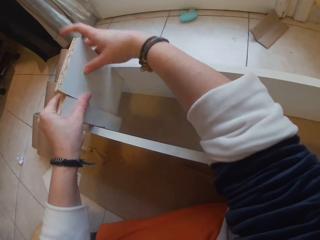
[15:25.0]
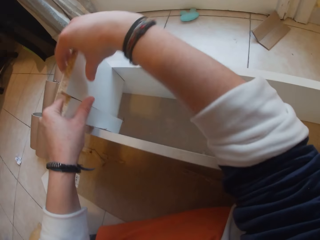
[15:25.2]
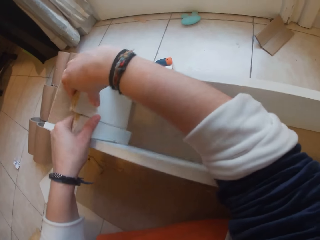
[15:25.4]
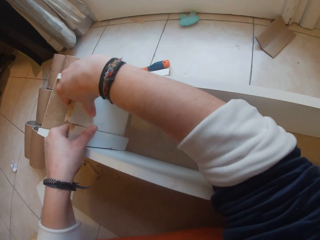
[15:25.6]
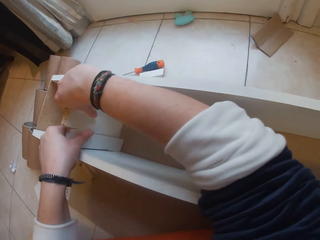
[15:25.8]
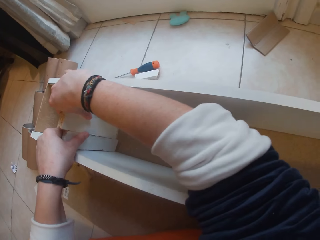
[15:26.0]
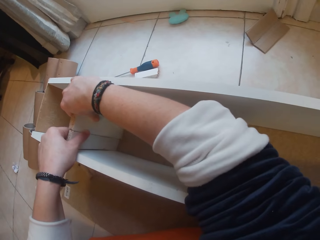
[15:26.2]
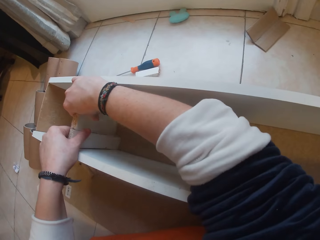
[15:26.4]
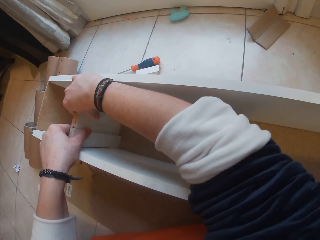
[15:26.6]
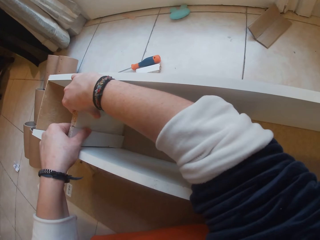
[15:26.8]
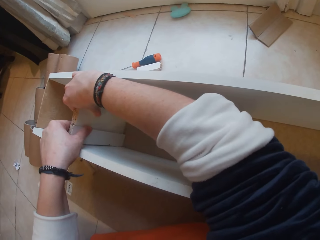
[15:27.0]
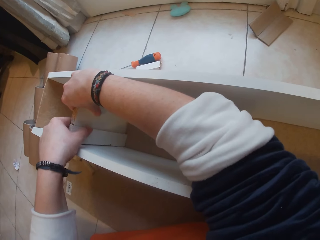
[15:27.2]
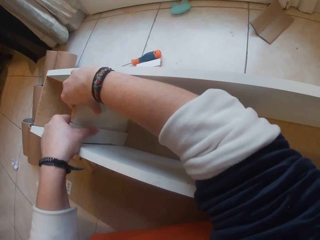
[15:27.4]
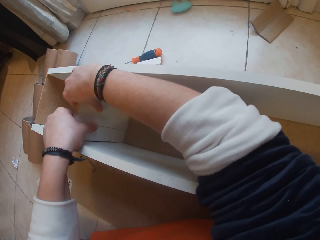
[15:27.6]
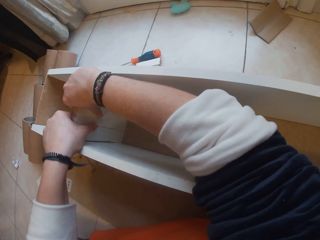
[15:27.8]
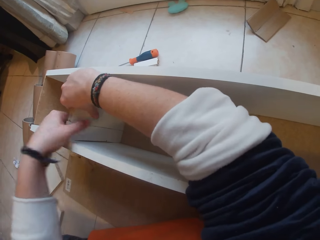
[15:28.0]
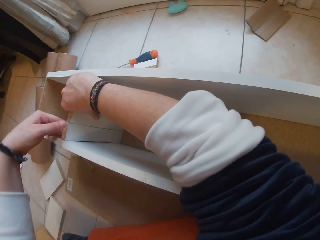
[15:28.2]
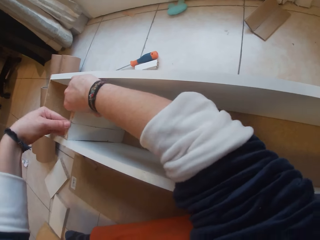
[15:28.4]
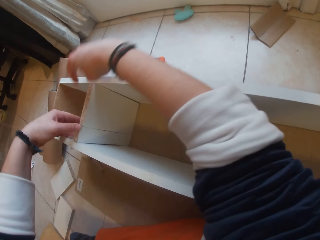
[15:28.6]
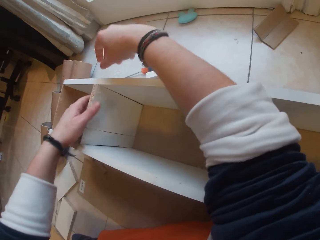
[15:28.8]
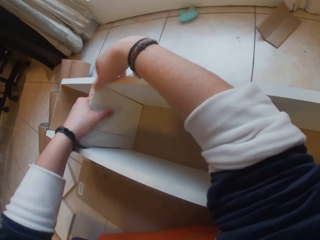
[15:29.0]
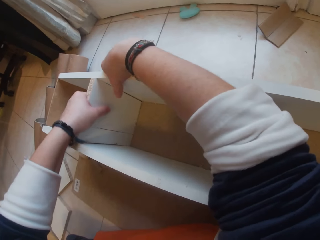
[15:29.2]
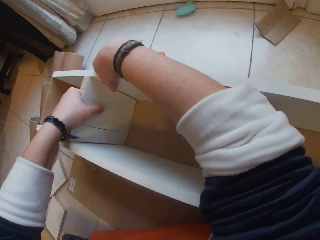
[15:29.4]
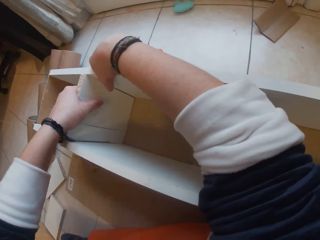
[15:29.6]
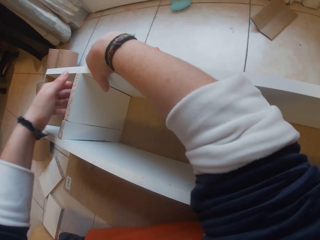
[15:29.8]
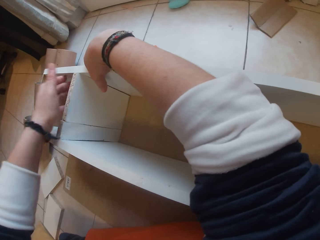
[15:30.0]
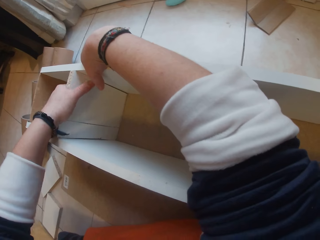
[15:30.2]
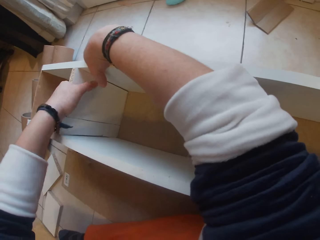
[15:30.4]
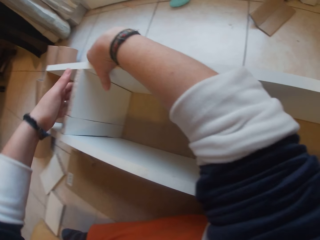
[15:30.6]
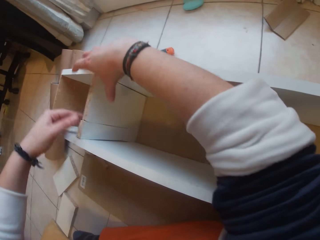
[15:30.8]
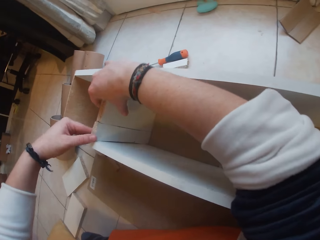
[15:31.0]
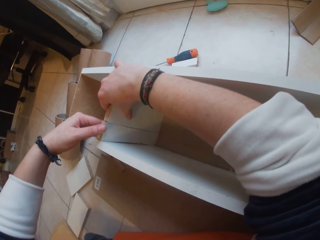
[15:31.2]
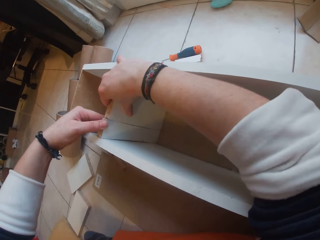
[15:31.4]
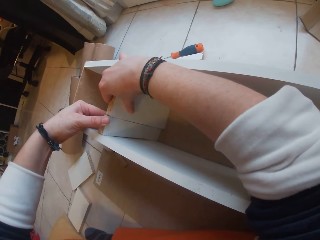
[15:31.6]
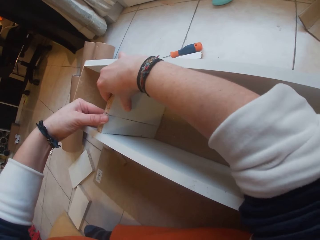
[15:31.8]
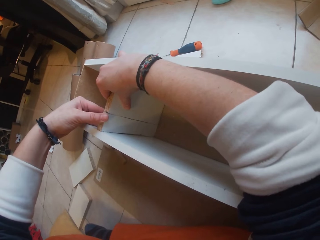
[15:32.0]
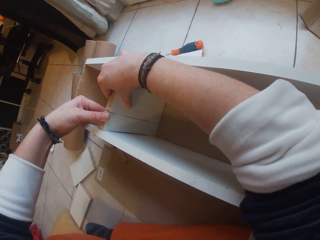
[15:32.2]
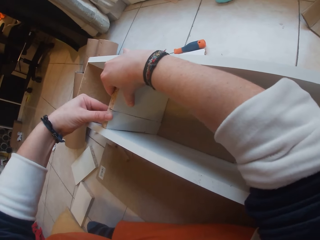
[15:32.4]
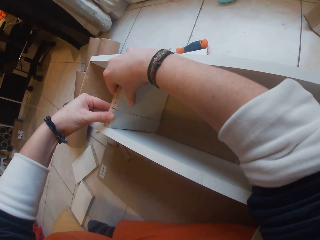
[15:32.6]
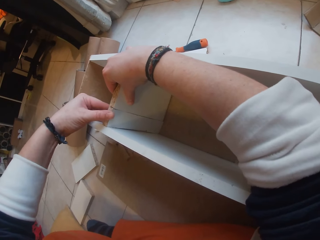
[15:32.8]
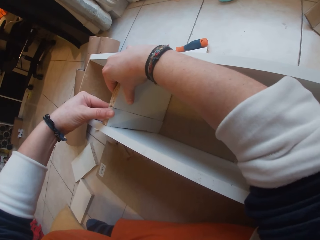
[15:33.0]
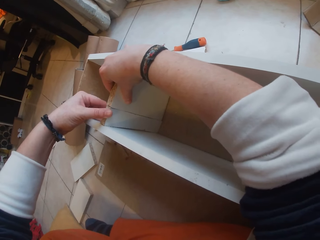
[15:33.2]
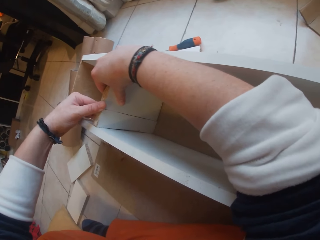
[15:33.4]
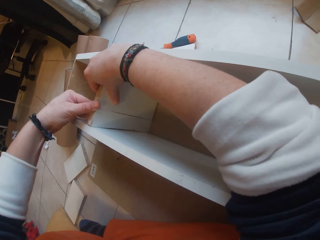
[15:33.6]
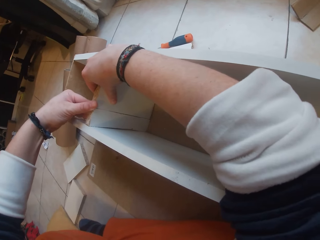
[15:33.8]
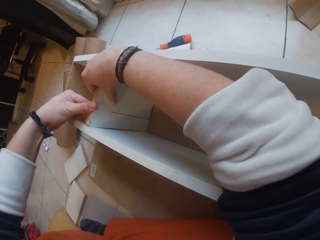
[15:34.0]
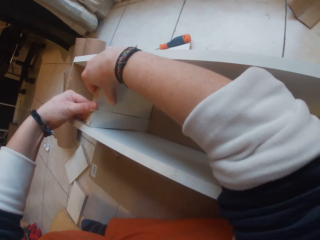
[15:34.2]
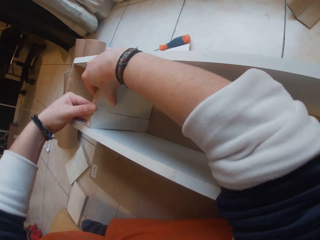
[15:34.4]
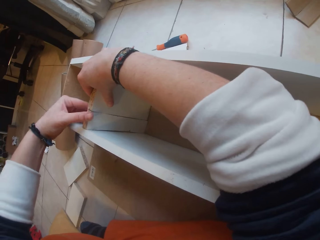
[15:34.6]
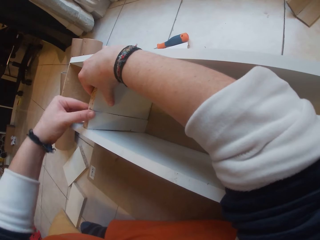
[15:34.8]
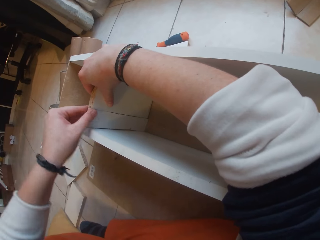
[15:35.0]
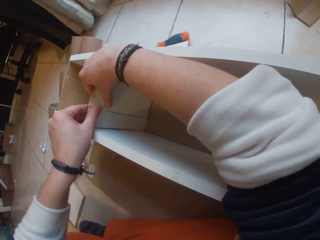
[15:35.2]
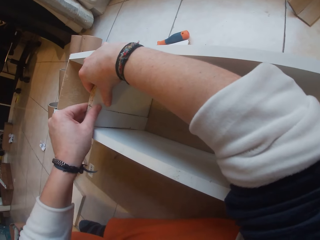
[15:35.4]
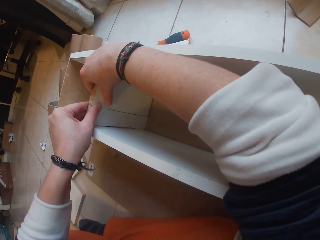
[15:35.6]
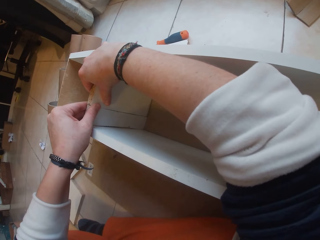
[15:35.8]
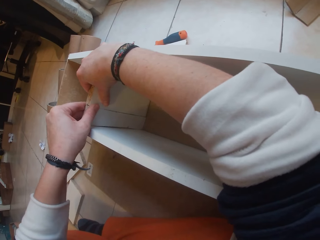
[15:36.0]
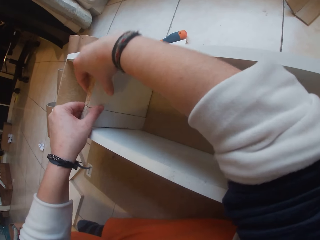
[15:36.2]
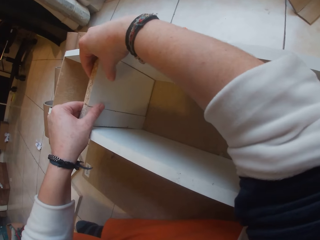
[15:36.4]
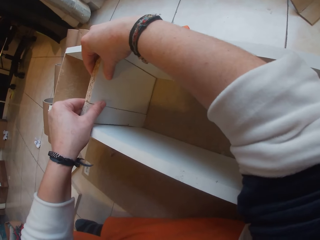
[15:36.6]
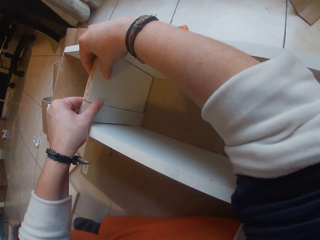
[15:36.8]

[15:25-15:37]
The camera wearer fits the wood between the wood.

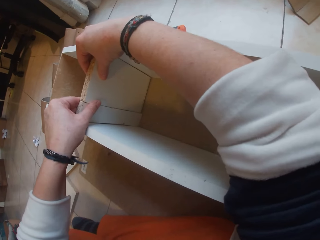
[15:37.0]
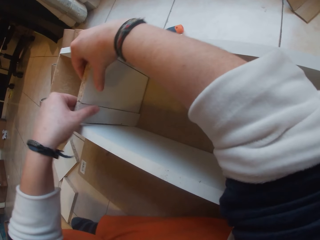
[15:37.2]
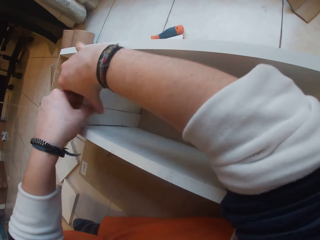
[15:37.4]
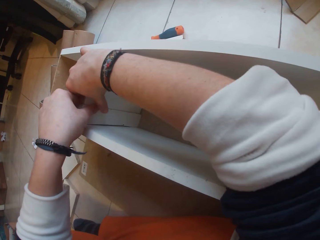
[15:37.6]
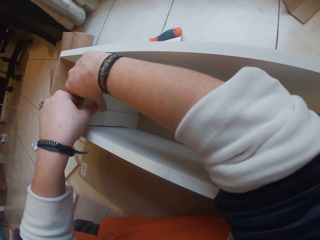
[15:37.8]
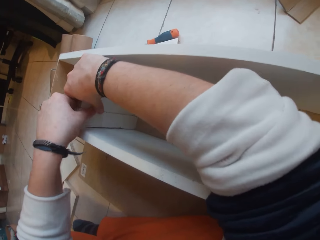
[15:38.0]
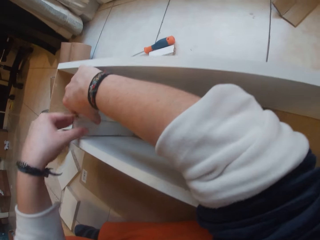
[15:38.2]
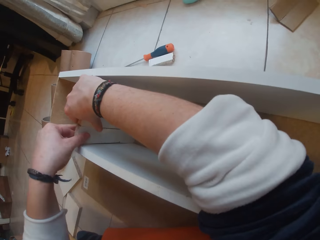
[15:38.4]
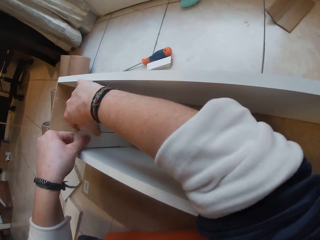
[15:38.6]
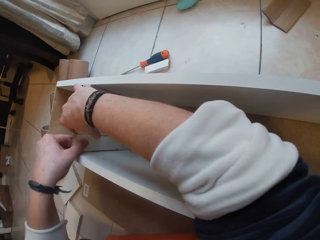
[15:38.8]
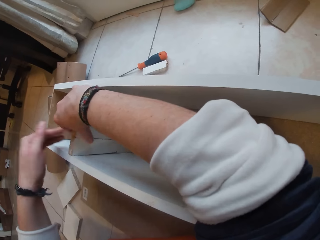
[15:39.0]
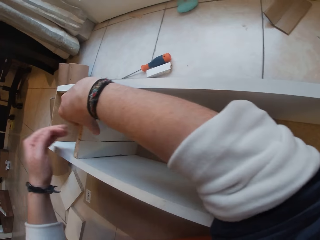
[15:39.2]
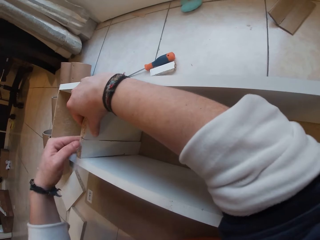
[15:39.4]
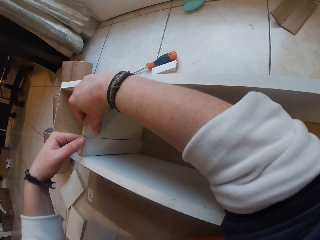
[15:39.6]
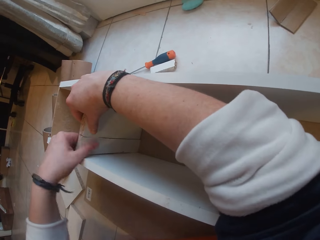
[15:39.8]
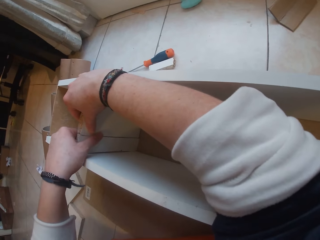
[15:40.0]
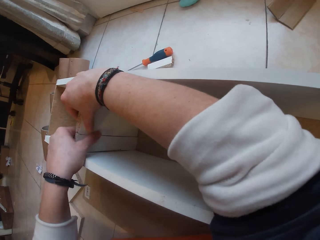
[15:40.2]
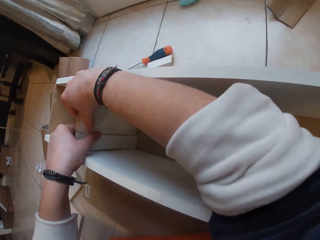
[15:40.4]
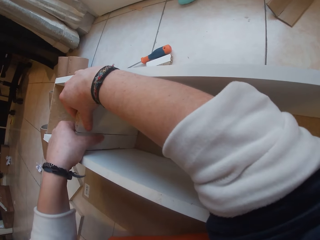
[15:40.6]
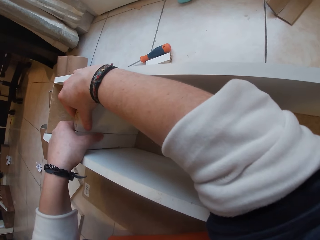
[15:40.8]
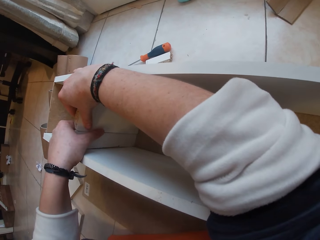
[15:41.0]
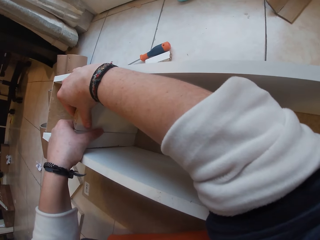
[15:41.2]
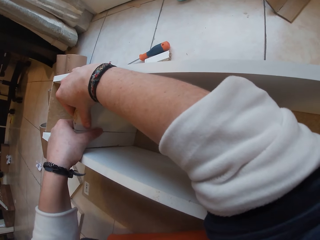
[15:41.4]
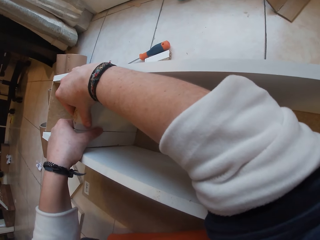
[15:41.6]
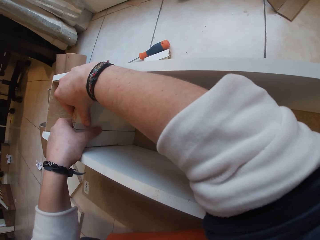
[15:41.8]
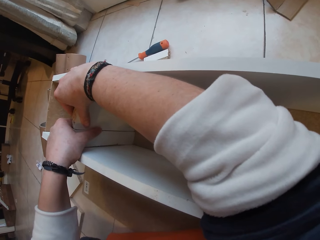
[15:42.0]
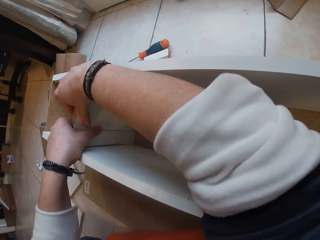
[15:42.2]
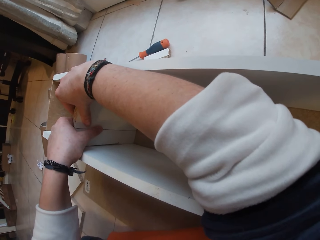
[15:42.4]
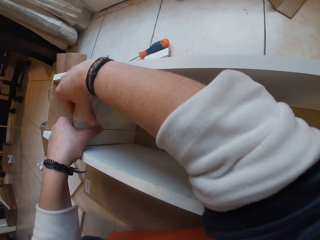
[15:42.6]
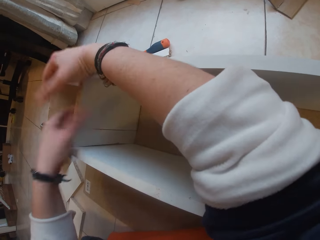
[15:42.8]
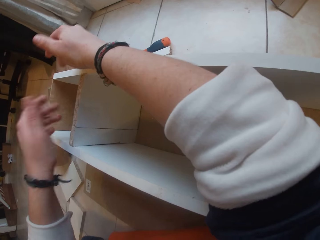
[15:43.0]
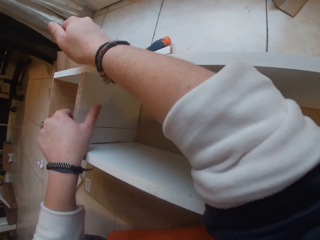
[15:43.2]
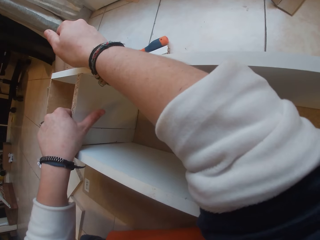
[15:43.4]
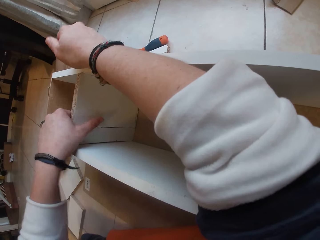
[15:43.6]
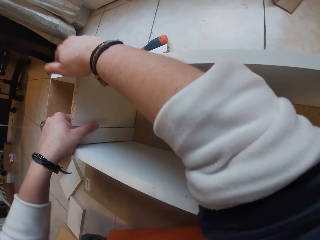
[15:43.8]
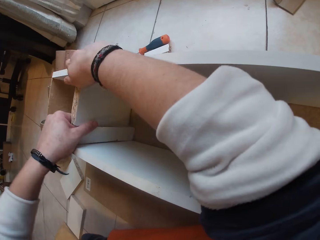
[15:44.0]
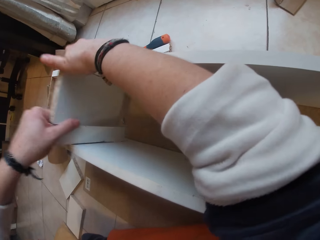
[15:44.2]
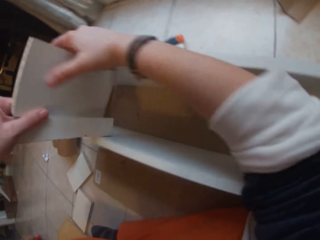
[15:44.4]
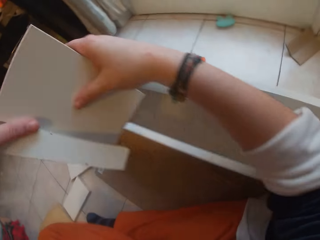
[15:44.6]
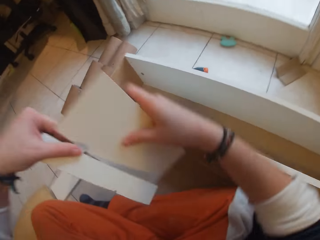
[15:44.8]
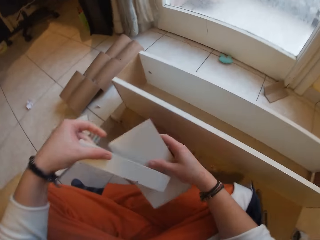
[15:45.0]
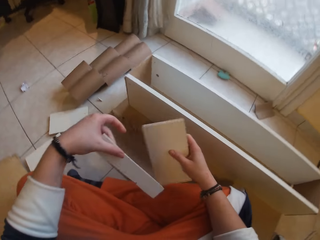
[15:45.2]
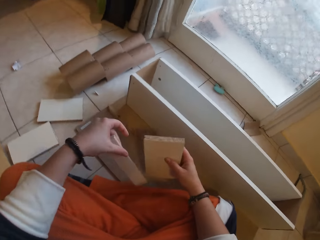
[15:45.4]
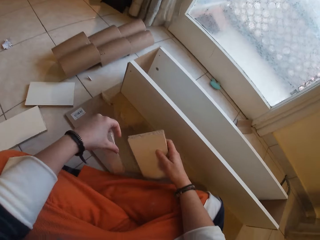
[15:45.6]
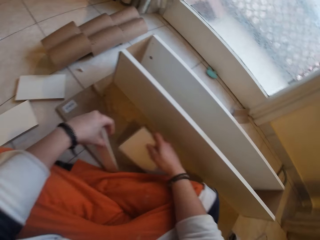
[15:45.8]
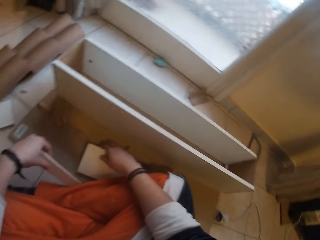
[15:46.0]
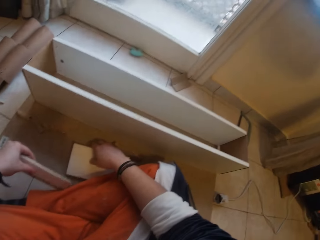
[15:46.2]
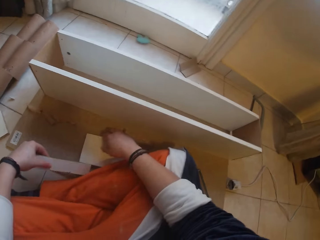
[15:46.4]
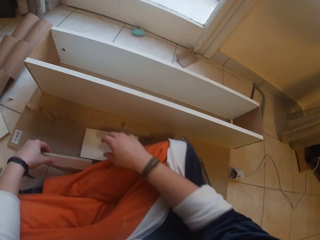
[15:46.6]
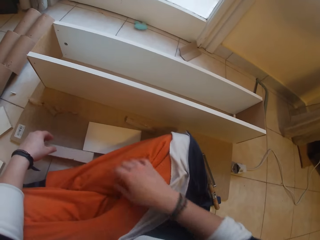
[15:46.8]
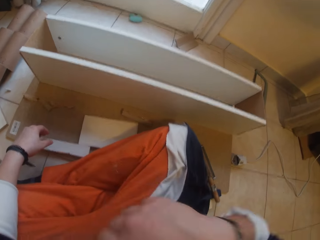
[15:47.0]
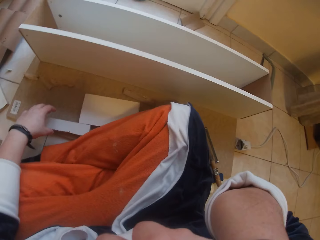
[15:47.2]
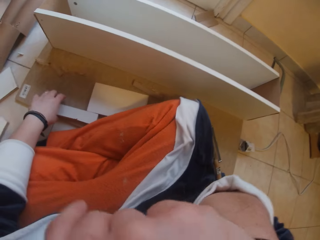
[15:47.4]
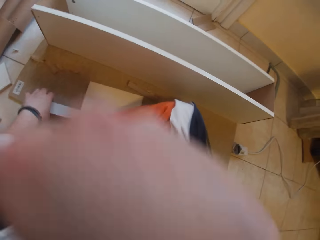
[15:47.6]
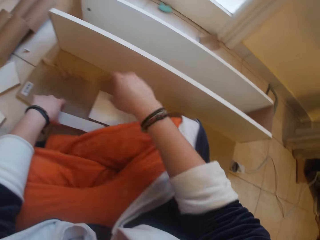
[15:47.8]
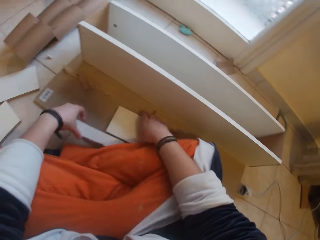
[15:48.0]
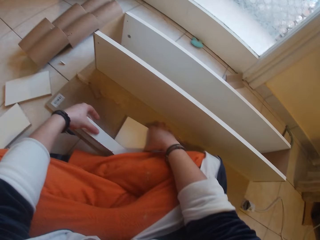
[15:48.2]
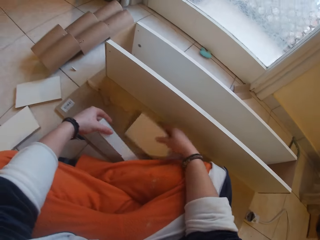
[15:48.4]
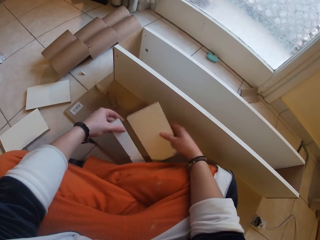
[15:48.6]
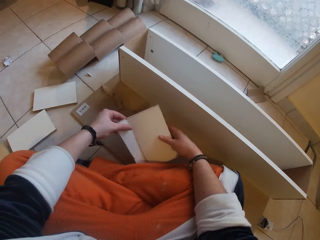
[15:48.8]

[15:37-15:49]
The camera wearer pulls out the wood from the shelf with her hands. She drops the wood in her left hand on the board. She drops the wood in her right hand on the board. She picks up the wood from the floor with her left hand. She picks up the wood from the floor with her right hand.
